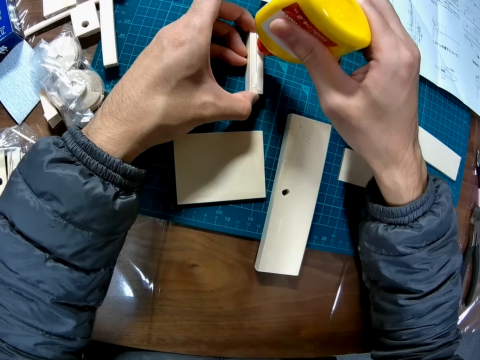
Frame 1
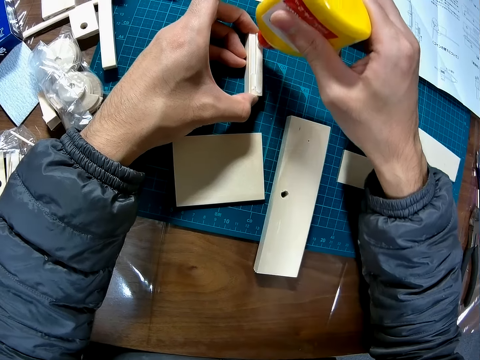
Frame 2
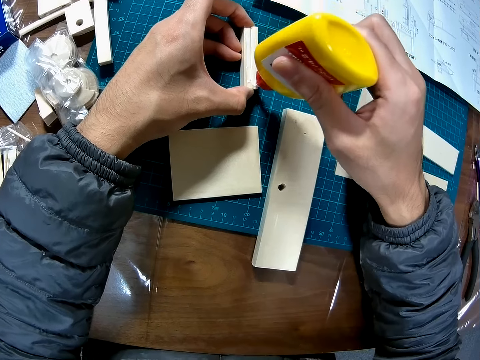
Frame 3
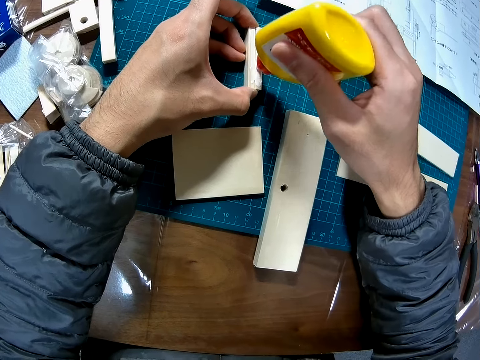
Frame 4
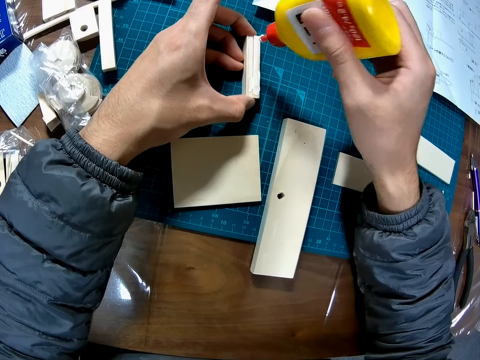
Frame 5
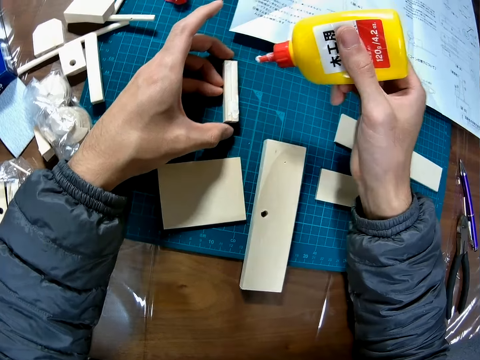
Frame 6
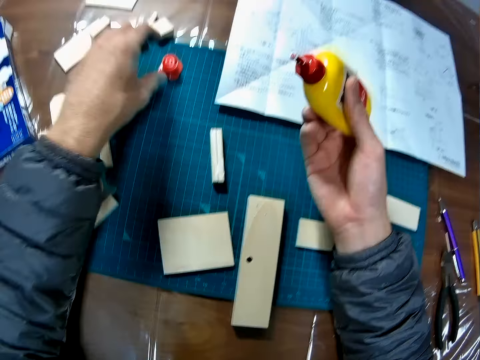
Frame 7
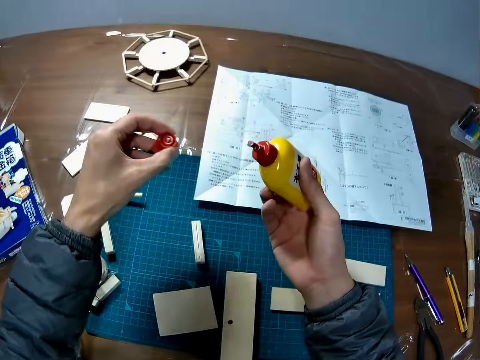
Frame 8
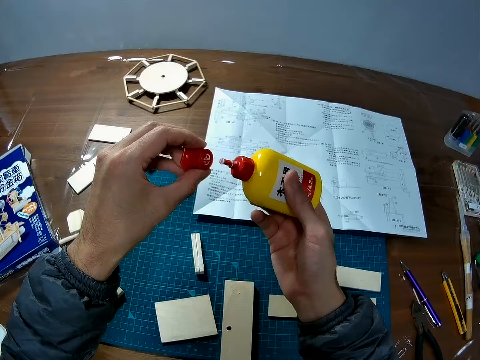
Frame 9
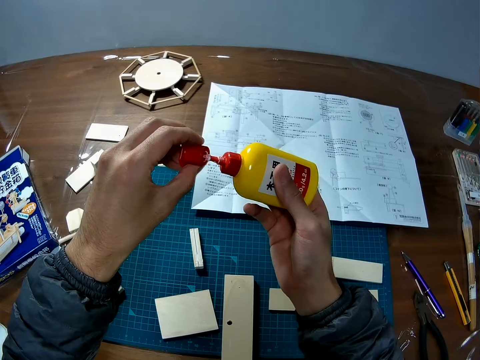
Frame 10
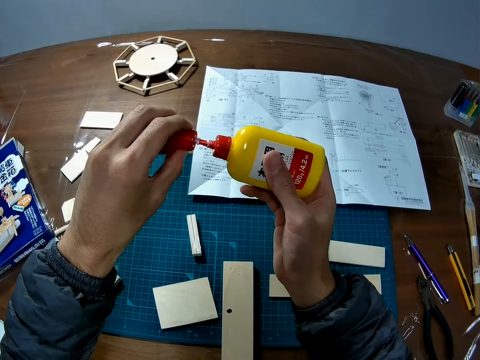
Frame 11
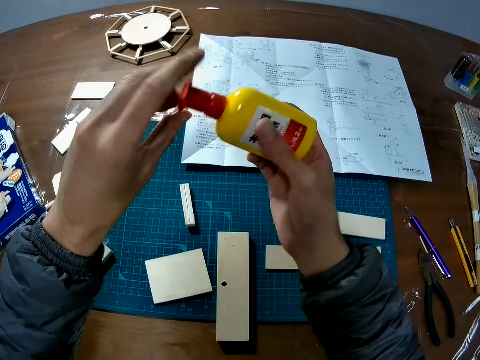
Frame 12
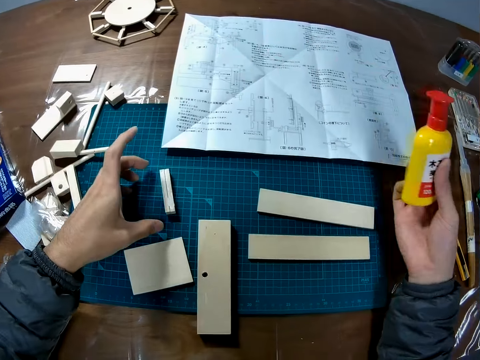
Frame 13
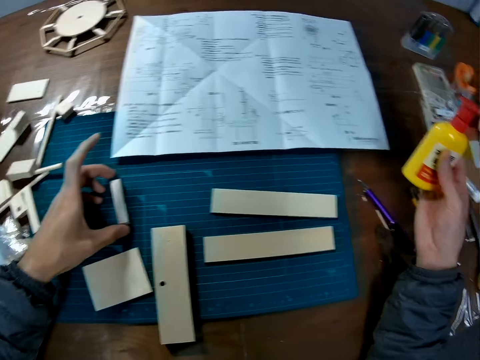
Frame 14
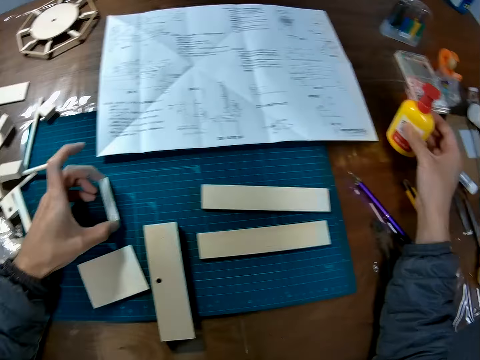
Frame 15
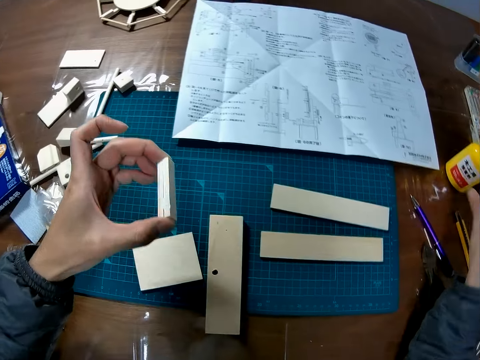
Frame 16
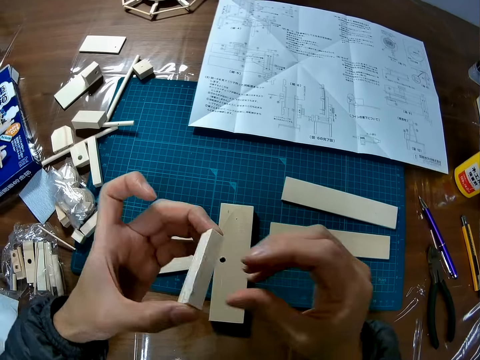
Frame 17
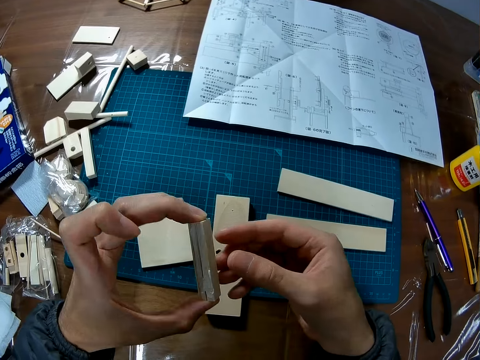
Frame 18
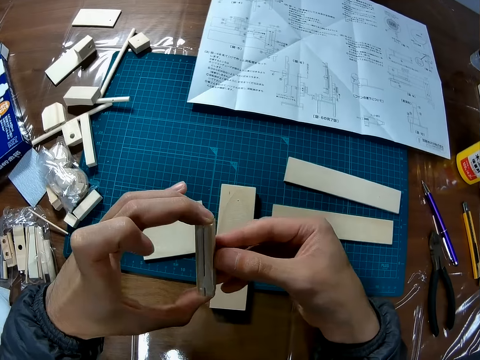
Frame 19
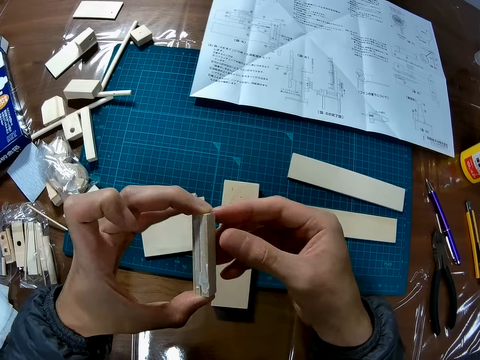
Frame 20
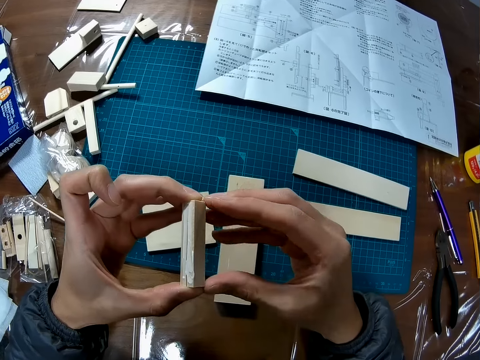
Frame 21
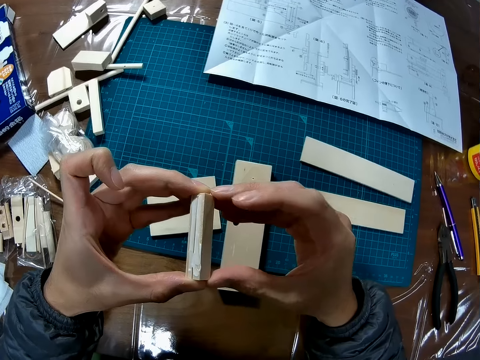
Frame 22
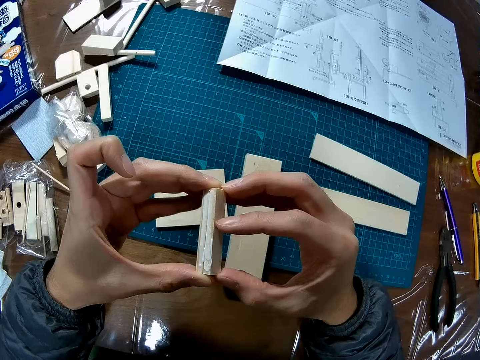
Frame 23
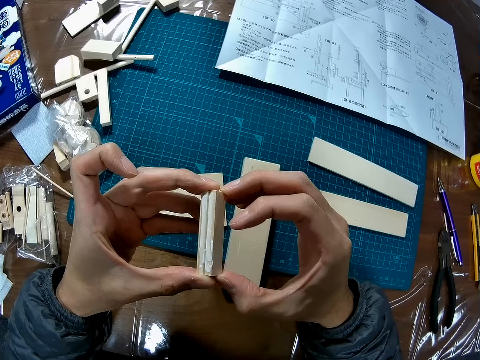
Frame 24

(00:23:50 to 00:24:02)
The camera wearer picks up the glue lid. They close the bottle of glue. They pick up the pieces of wood. They place the bottle of glue on the table. They adjust the pieces of wood. They separate the piece.

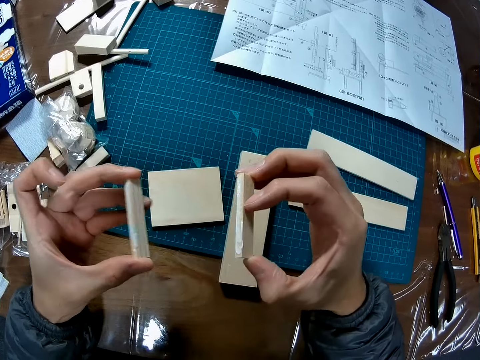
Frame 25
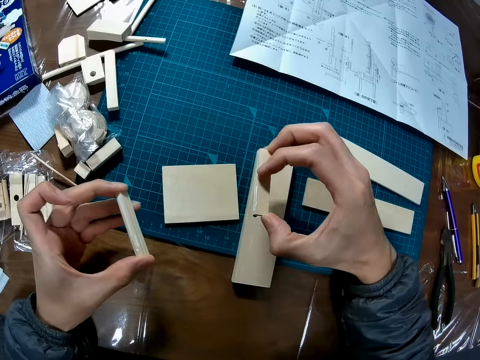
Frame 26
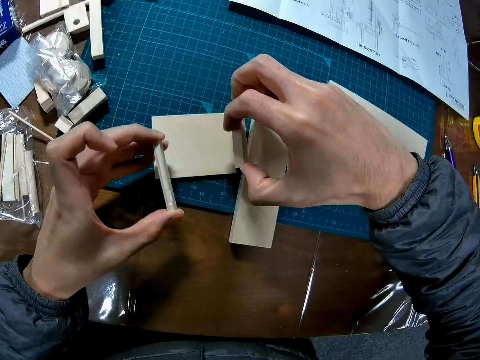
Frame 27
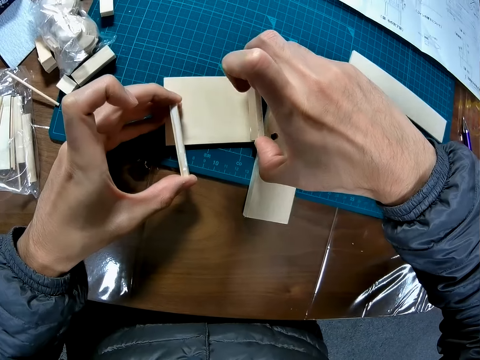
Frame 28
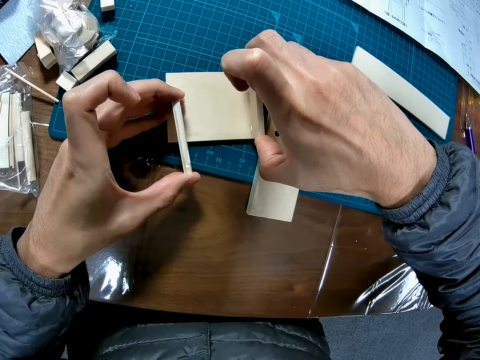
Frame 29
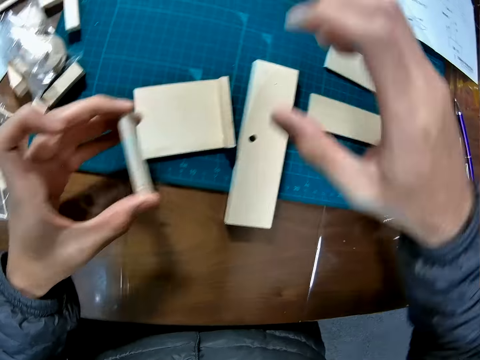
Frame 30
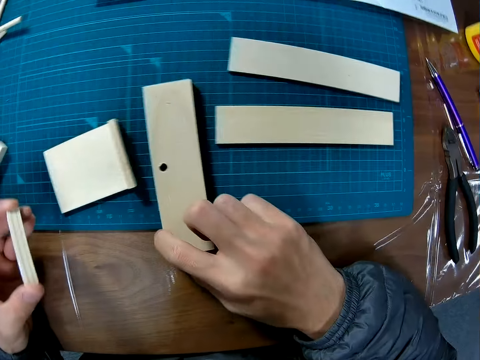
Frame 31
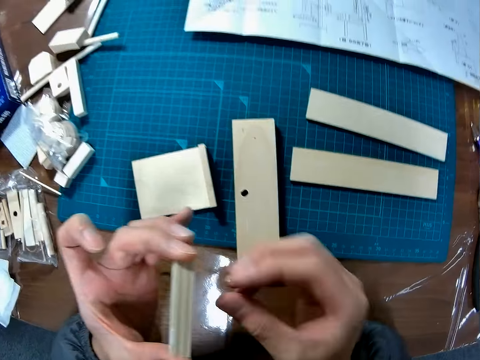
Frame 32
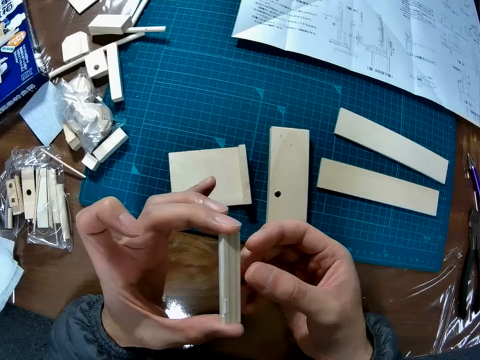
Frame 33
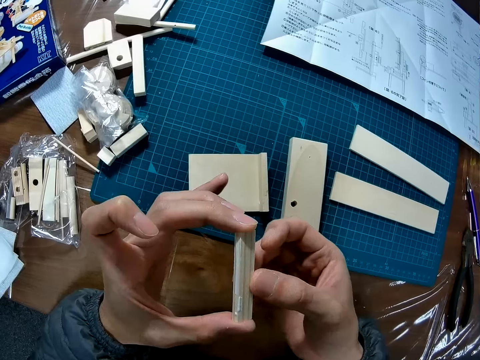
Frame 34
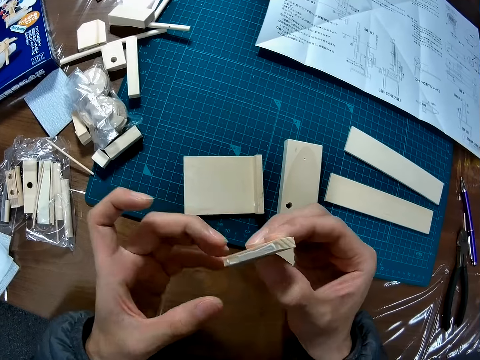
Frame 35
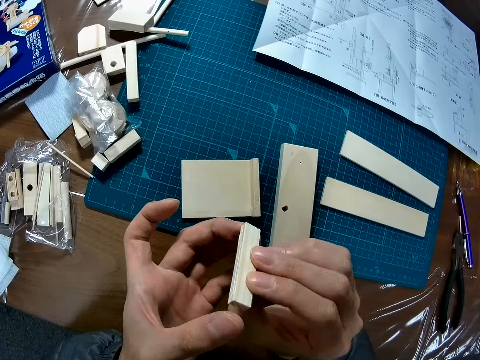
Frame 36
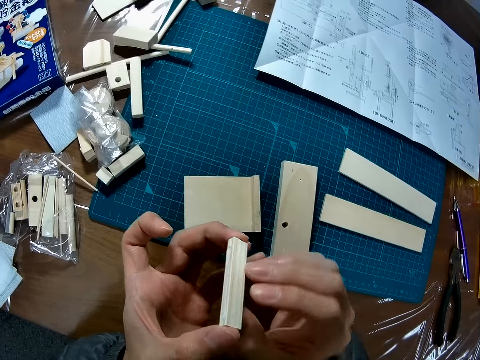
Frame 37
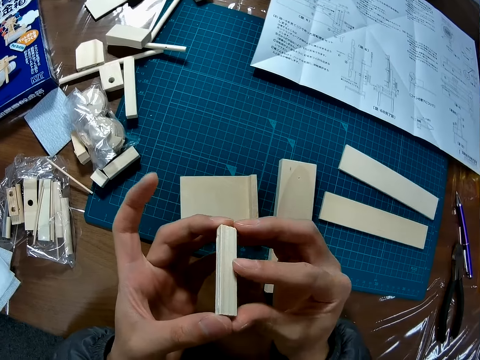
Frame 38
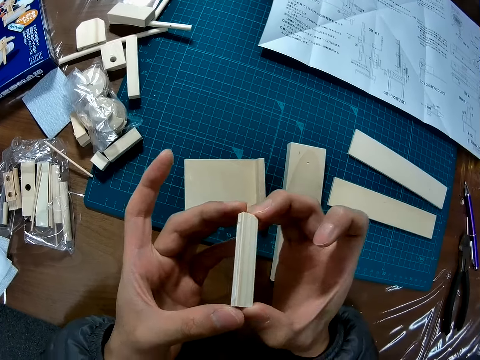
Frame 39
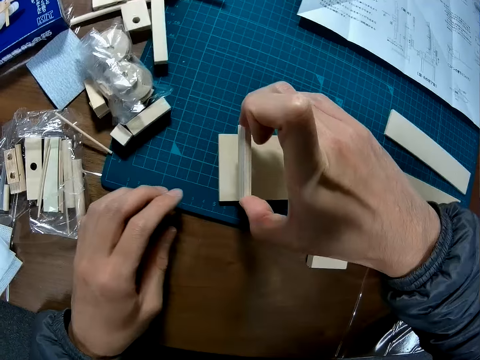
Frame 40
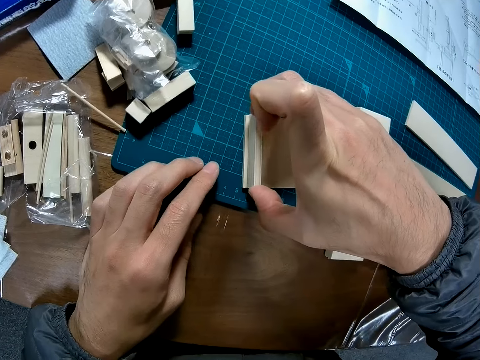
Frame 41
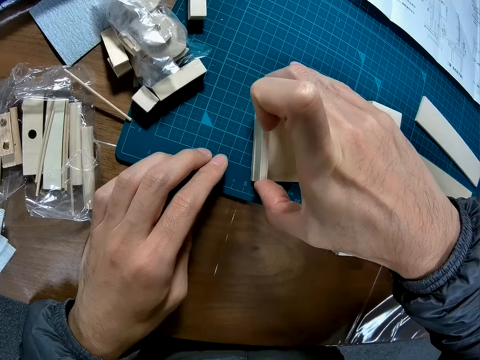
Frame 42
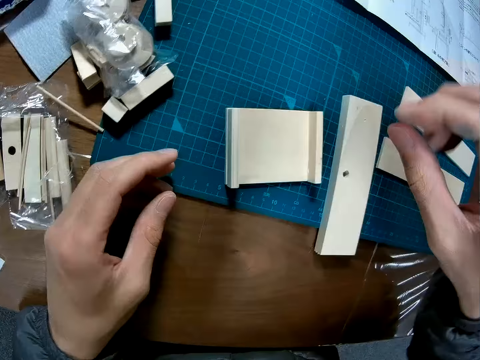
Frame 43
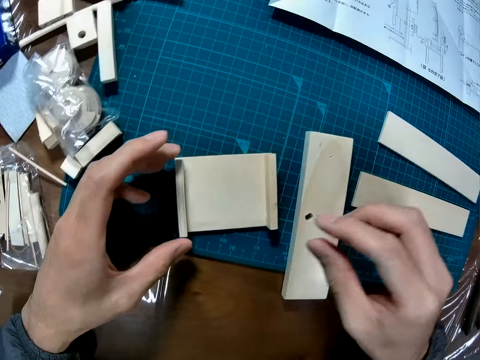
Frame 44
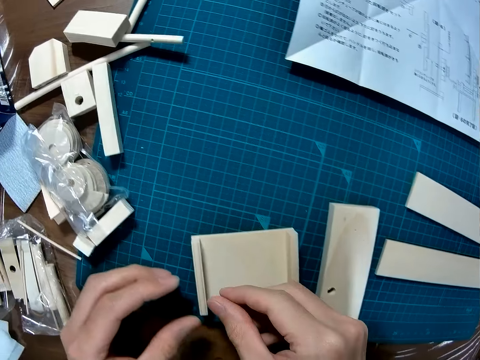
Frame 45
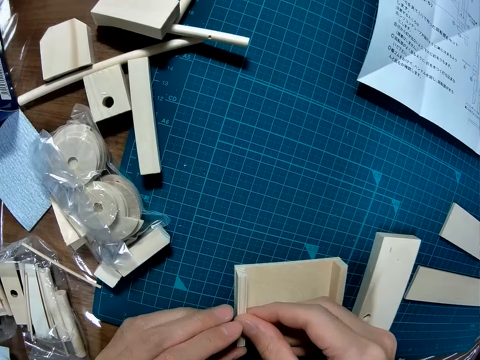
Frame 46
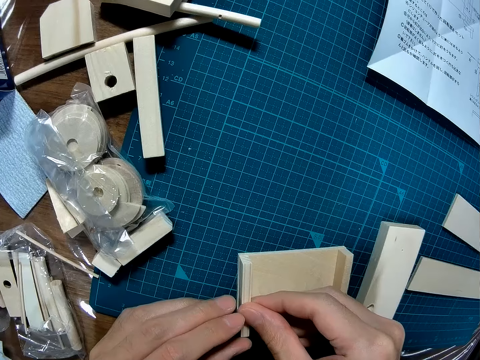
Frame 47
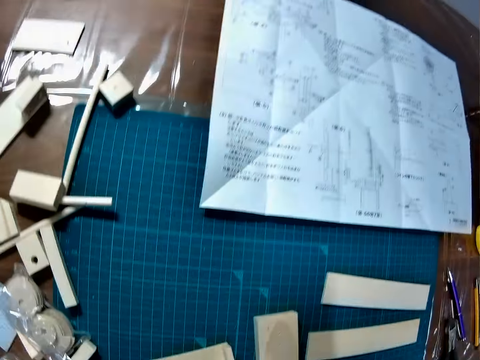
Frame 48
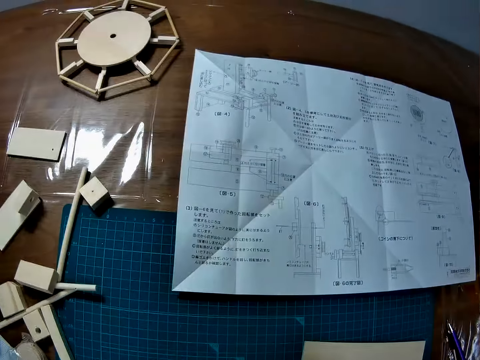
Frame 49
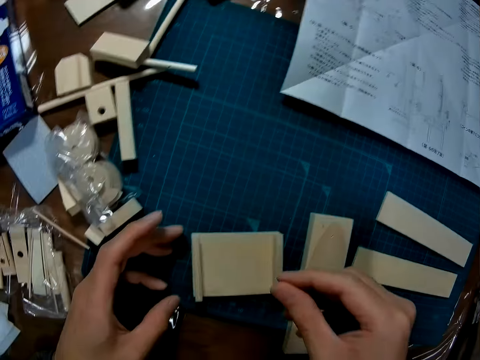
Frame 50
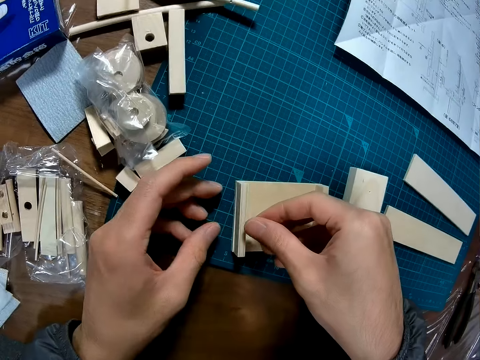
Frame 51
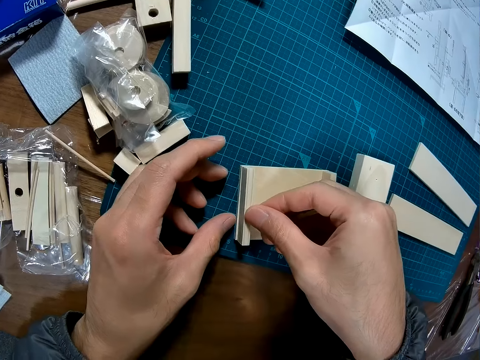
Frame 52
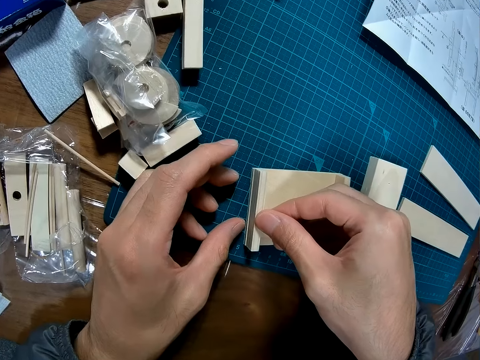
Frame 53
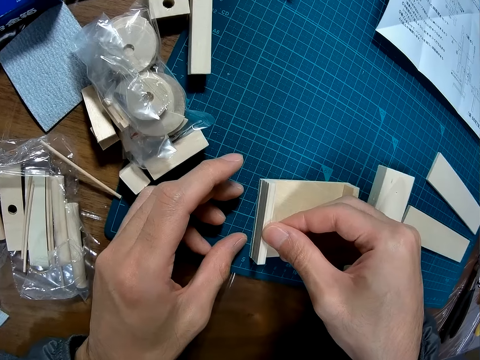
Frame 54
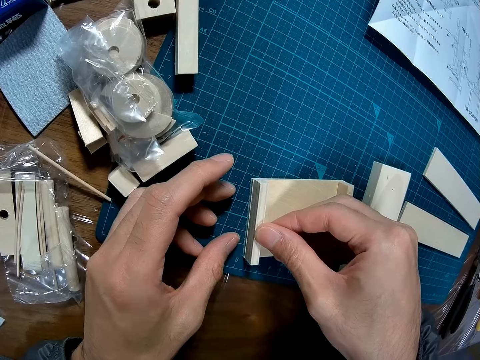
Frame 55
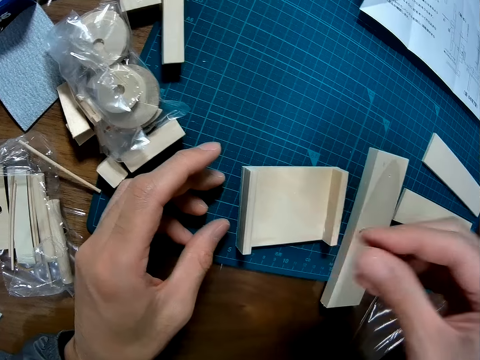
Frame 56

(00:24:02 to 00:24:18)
The camera wearer sticks the piece of wood on another piece of wood on the table. He adjusts a piece on the table. He pushes aside a piece of wood. He adjusts the pieces of wood. He turns the piece on his hand. He sticks the piece of wood on another piece of wood on the table. He adjusts the pieces of wood together.
